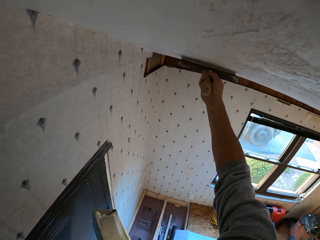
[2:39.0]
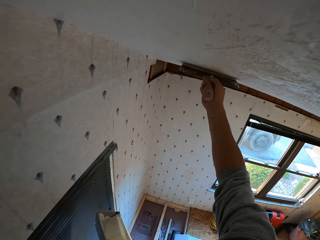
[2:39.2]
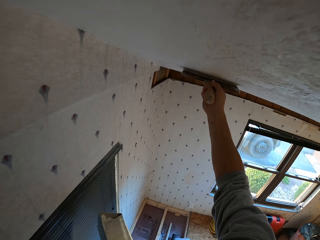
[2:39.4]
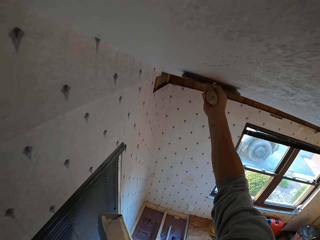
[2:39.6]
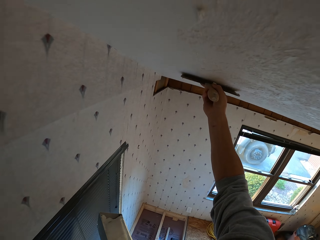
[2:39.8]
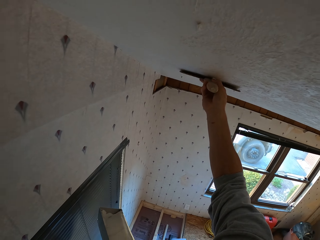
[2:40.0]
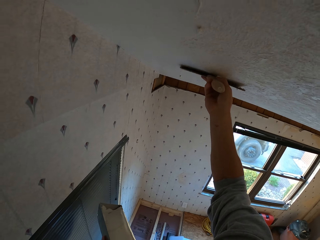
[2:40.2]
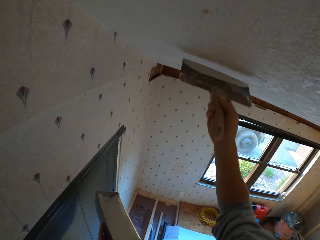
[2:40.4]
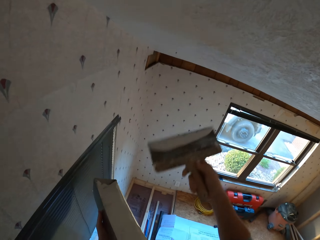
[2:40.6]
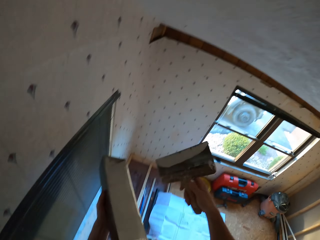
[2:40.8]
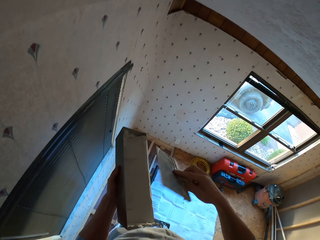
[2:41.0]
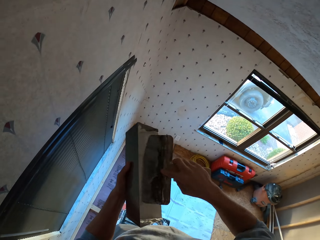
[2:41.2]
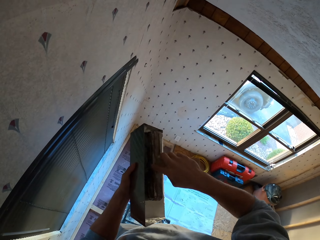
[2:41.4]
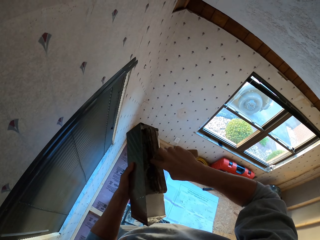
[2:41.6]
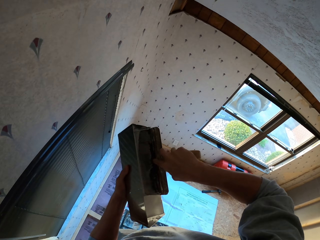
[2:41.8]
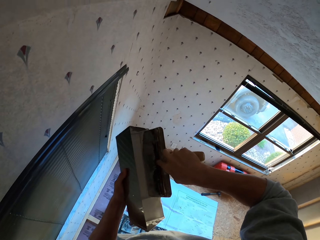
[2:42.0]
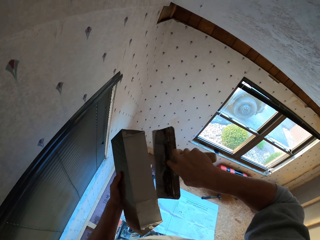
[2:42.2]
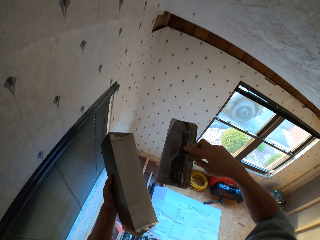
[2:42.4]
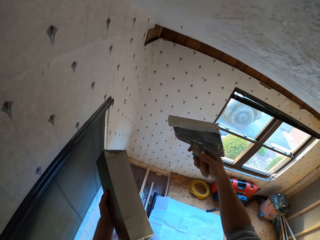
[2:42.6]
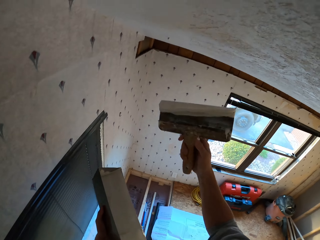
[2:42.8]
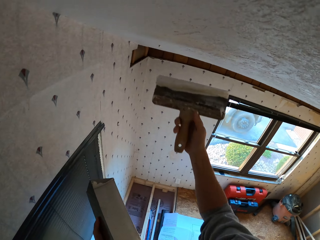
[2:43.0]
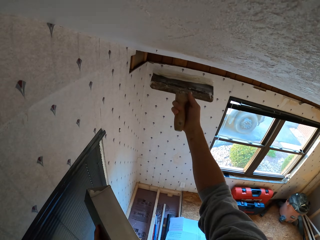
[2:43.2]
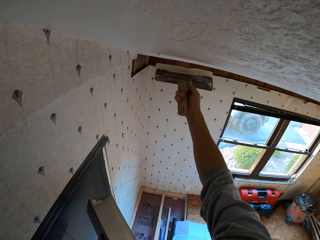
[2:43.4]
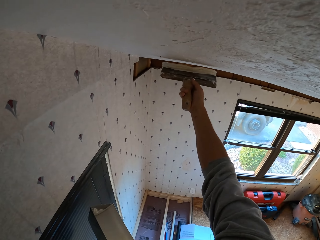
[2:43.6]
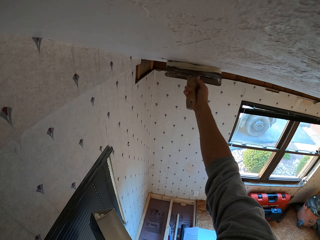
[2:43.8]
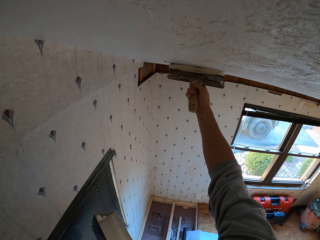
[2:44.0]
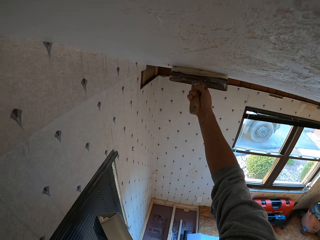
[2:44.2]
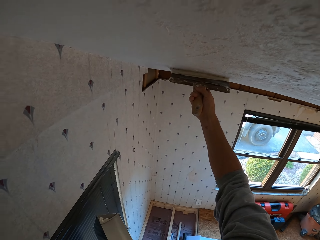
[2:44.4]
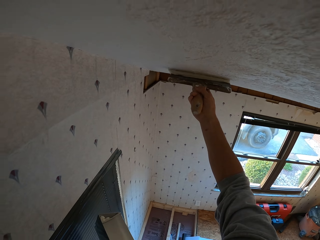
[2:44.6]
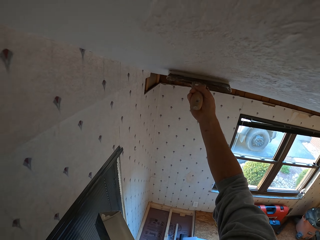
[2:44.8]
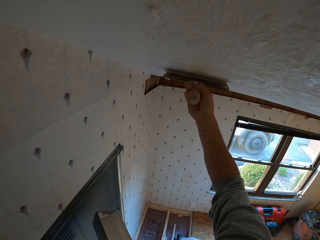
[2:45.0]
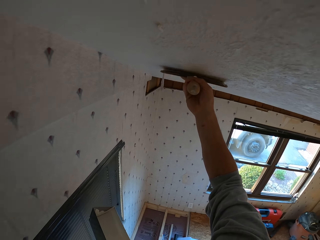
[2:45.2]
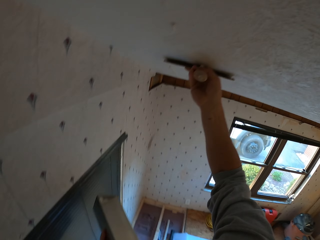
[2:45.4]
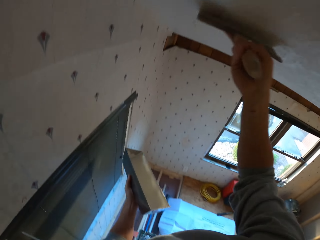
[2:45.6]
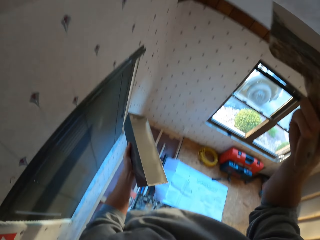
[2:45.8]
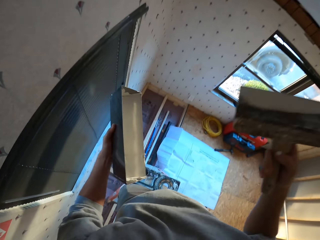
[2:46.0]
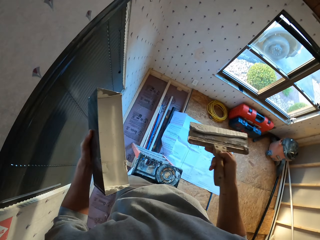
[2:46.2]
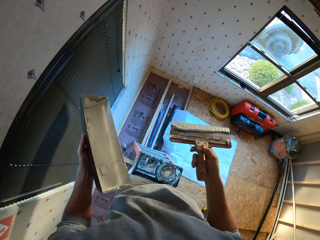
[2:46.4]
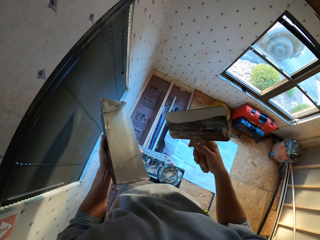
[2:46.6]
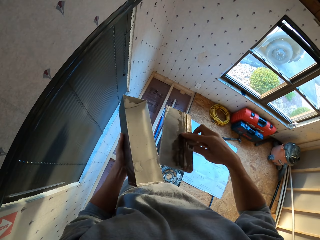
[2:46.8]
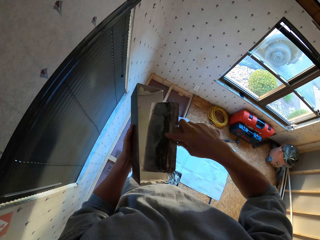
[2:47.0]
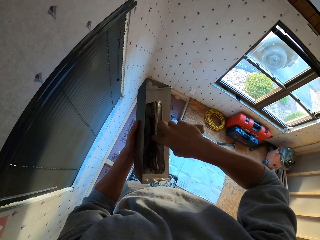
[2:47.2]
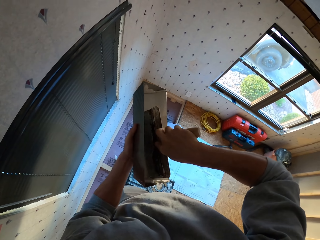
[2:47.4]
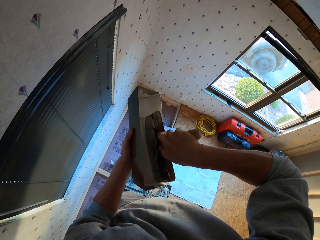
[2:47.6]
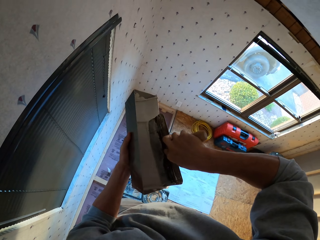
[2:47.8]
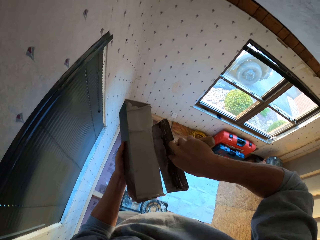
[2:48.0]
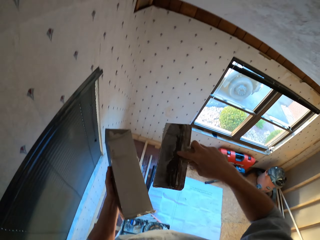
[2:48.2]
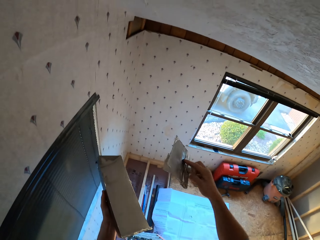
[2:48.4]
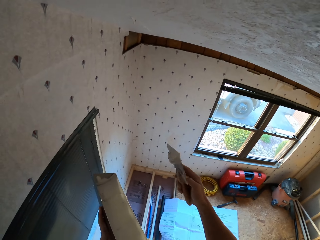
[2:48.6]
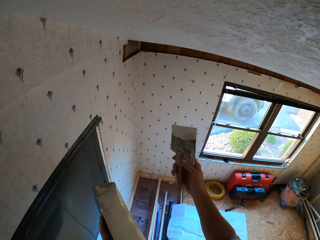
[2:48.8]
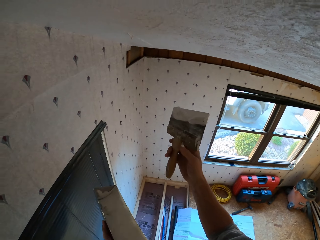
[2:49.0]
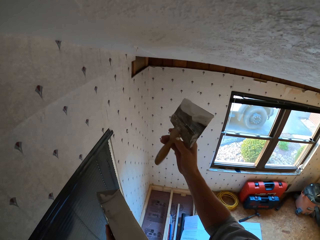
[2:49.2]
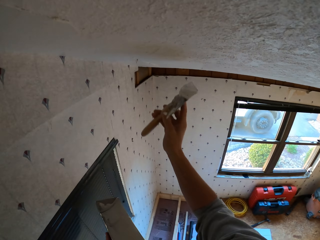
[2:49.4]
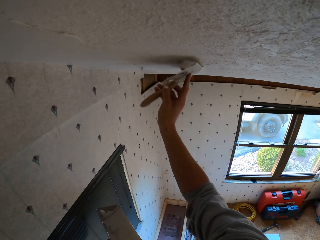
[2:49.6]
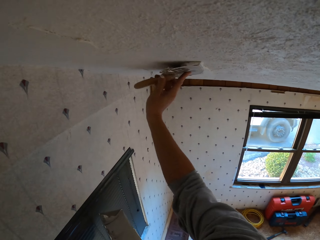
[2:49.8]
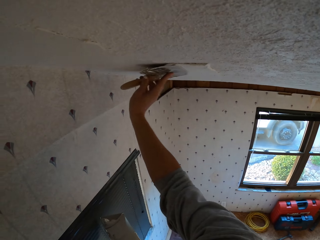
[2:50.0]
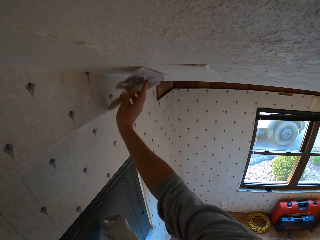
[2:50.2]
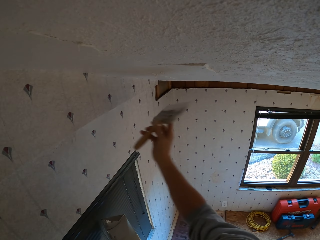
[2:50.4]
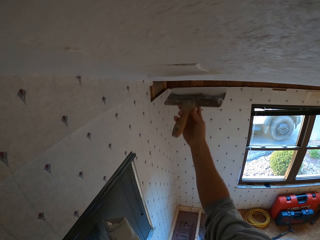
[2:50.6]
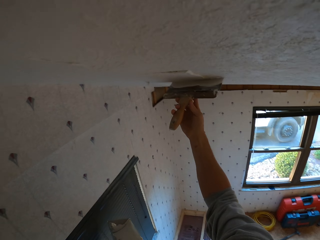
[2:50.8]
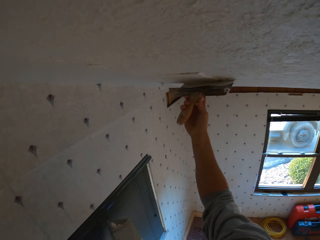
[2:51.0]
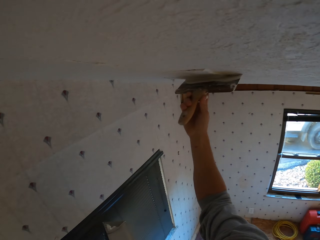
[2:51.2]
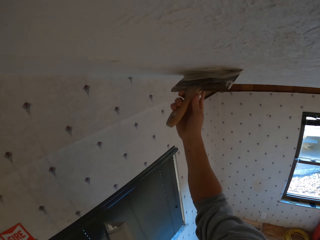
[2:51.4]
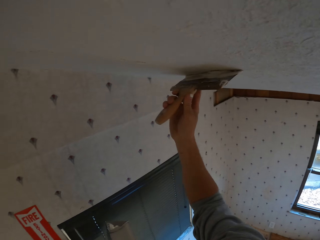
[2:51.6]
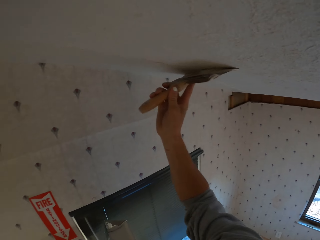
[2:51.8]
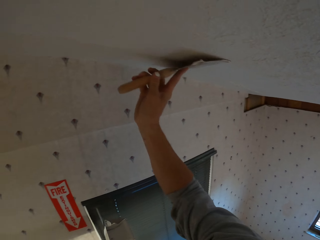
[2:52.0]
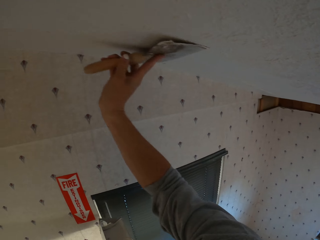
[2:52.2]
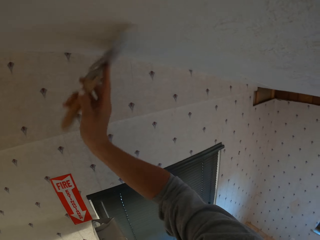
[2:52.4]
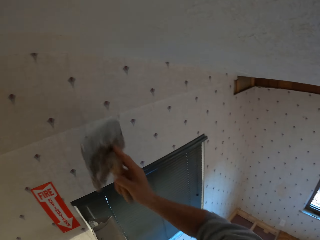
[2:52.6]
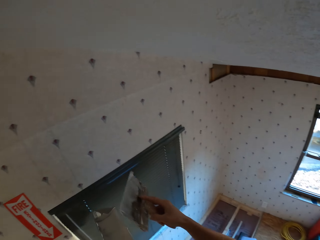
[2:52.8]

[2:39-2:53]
The camera wearer dips the paint brush or plastering trowel in the paint can. They apply the paint on the ceiling. They dip the paint brush in the paint can. They apply the paint on the ceiling.

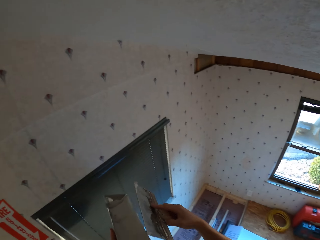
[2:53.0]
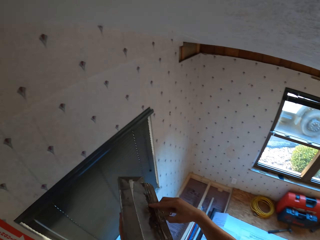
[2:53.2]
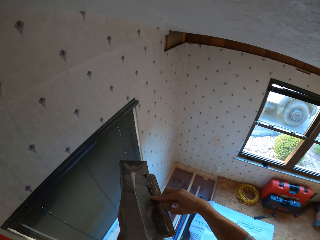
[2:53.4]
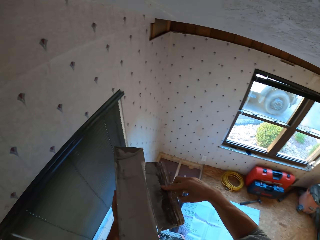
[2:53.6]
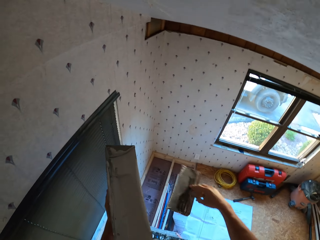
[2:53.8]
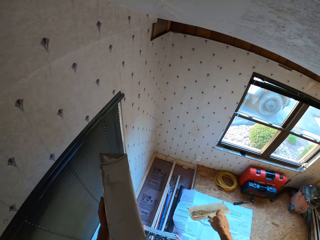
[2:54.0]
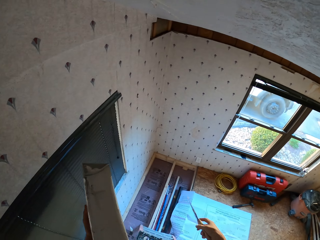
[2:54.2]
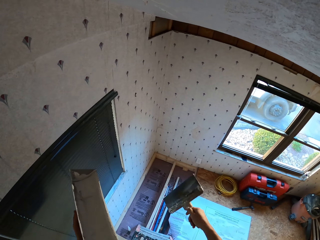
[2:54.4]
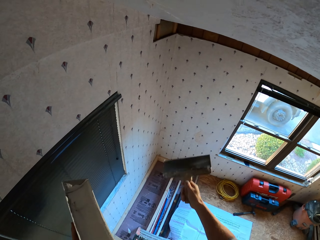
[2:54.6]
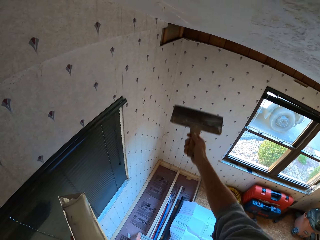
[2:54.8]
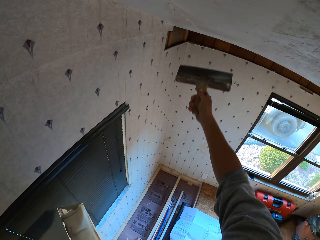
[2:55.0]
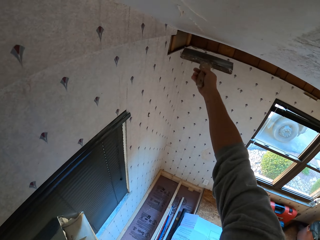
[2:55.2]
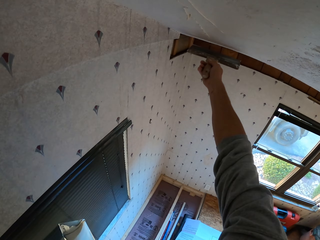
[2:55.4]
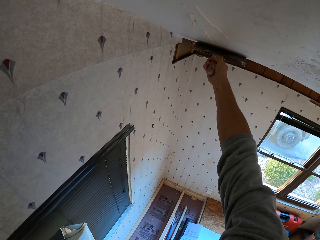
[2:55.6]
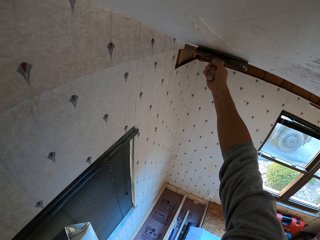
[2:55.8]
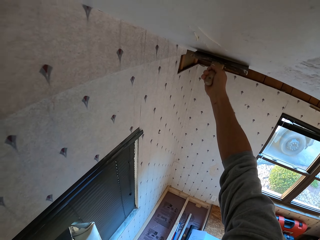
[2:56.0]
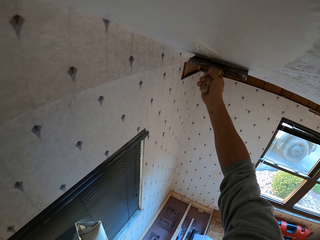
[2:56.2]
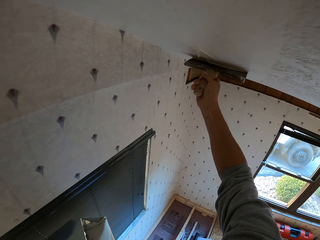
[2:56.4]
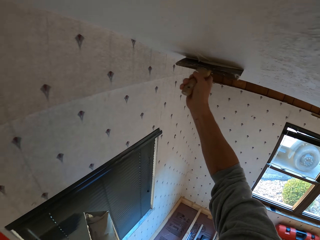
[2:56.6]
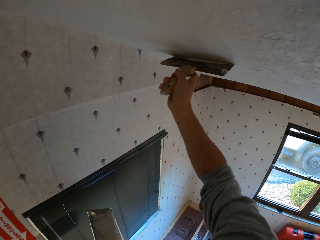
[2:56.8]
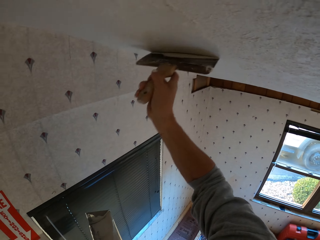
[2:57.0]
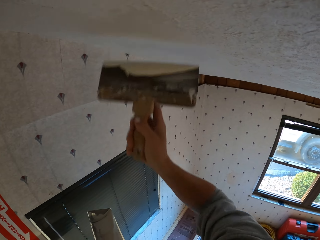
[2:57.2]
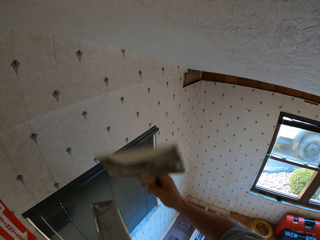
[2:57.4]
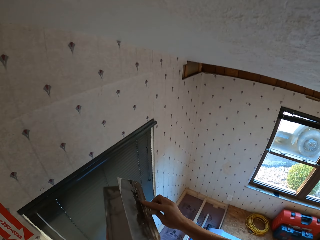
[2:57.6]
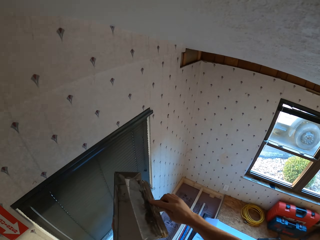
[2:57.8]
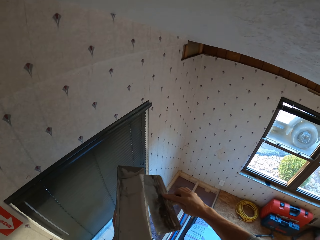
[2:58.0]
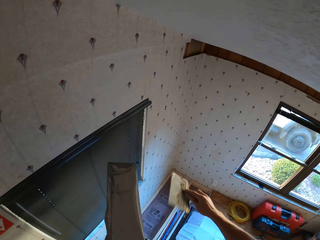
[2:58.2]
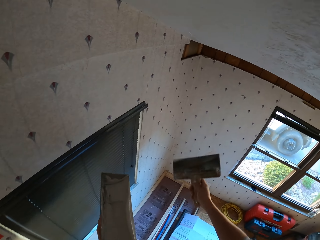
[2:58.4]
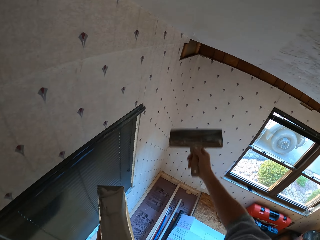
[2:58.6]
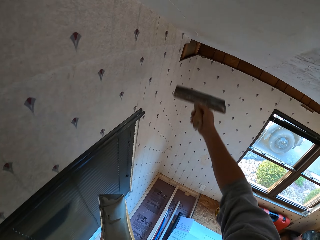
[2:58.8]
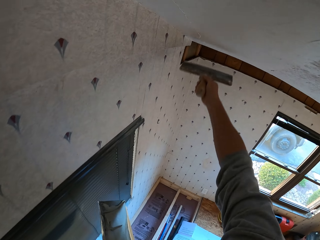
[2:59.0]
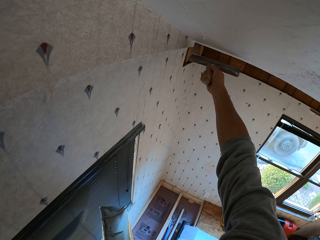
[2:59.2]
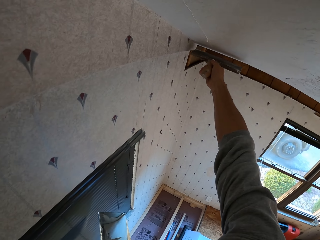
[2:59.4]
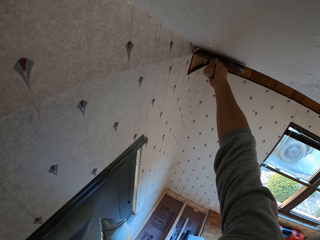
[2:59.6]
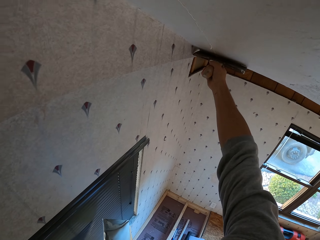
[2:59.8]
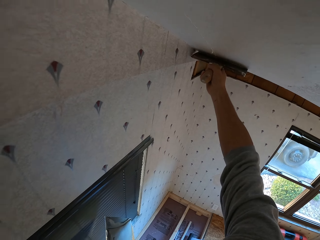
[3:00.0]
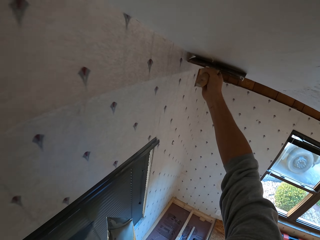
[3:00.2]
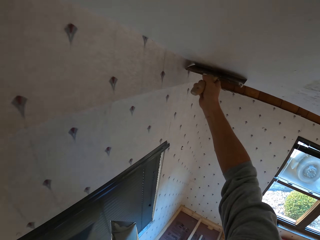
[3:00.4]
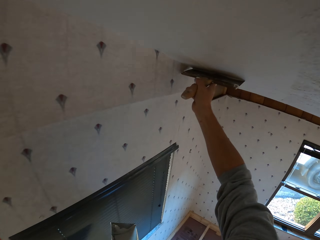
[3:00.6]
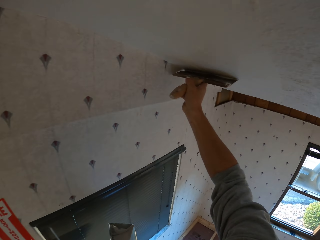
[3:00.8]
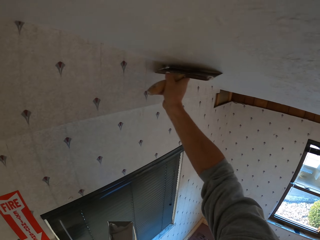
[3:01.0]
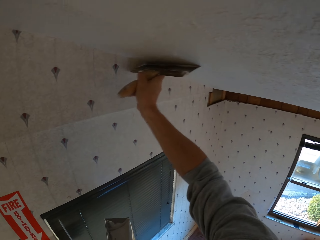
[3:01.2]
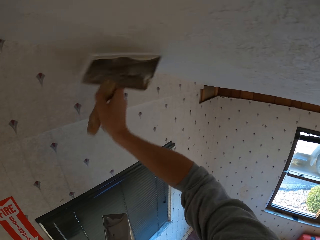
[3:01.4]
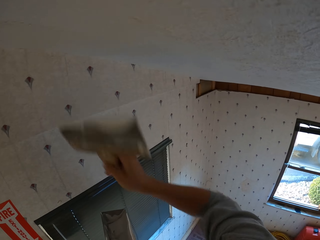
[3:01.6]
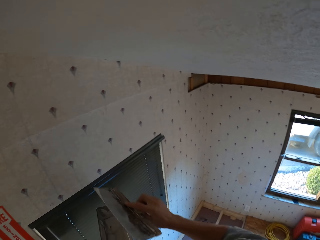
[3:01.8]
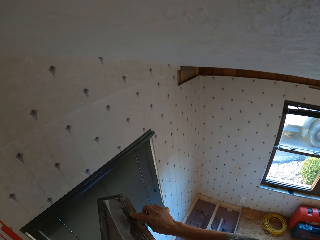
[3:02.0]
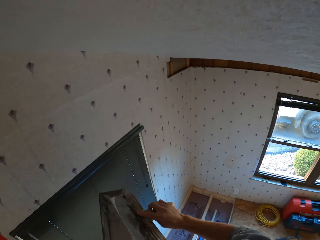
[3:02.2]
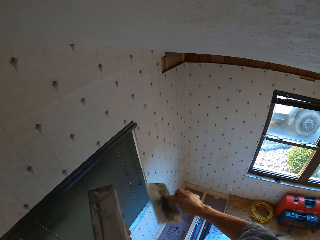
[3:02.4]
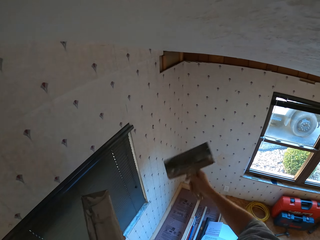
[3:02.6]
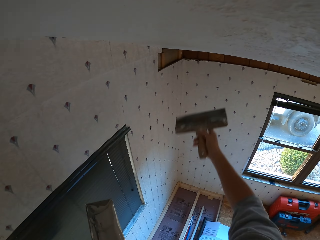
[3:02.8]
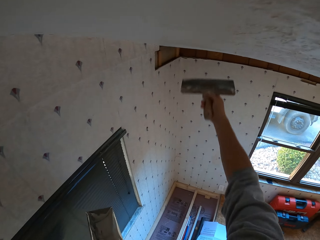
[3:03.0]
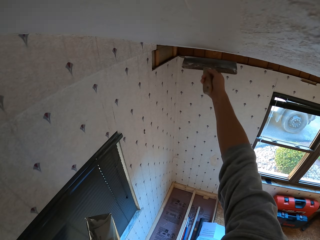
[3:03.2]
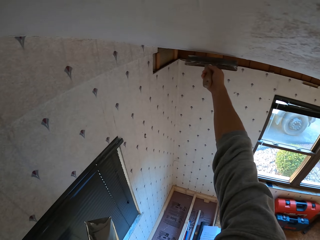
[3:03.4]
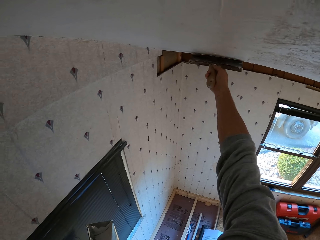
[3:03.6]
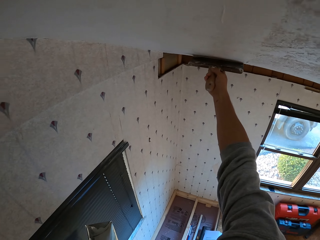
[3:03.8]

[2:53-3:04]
The camera wearer rubs the paint brush or plastering trowel on the paint can. They apply the paint on the ceiling. They rub the paint brush on the paint can. They apply the paint on the ceiling. They rub the paint brush on the paint can. They apply the paint on the ceiling.
